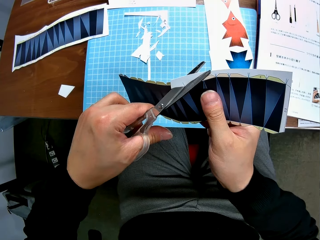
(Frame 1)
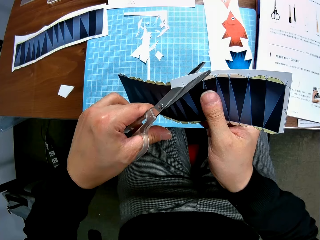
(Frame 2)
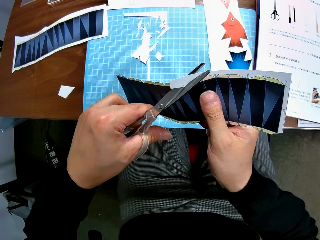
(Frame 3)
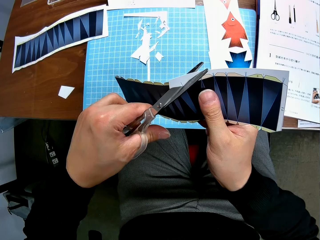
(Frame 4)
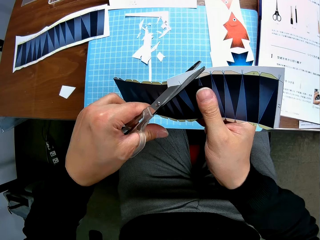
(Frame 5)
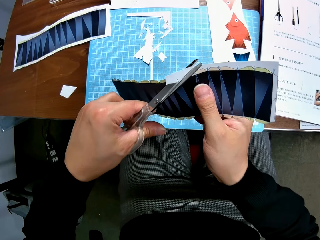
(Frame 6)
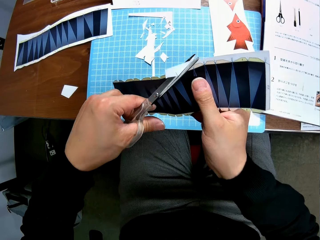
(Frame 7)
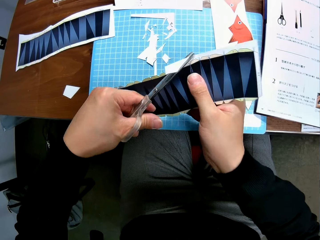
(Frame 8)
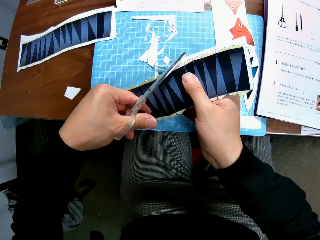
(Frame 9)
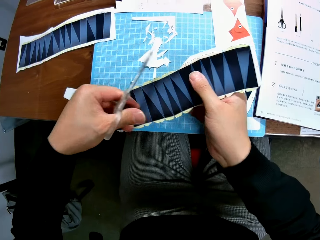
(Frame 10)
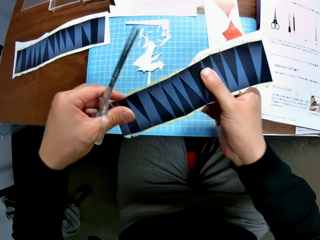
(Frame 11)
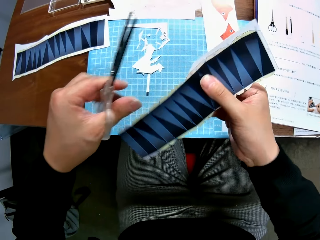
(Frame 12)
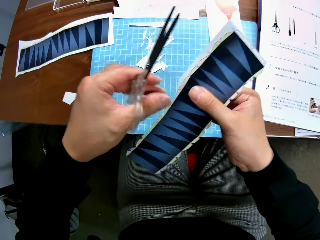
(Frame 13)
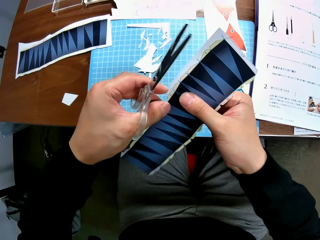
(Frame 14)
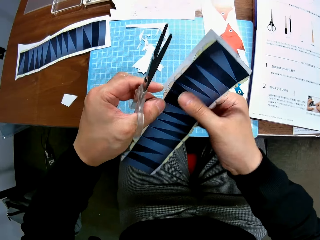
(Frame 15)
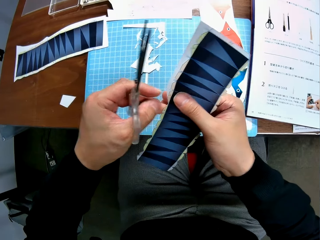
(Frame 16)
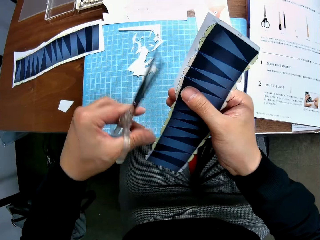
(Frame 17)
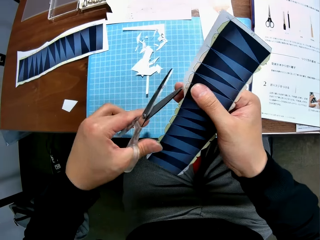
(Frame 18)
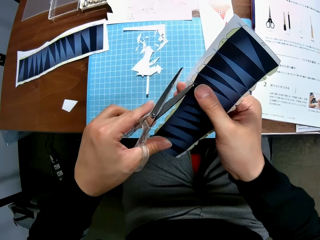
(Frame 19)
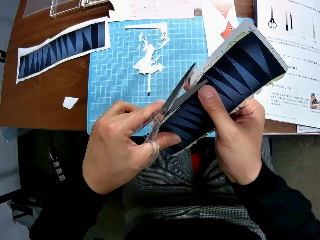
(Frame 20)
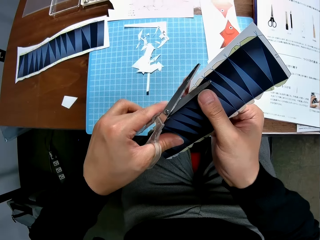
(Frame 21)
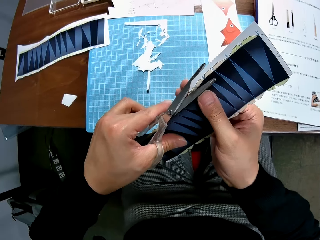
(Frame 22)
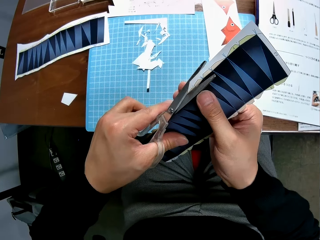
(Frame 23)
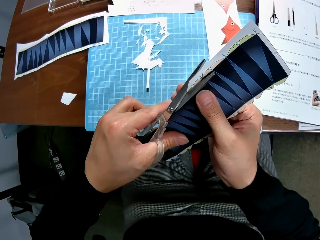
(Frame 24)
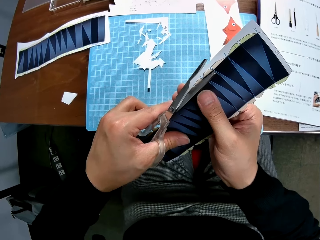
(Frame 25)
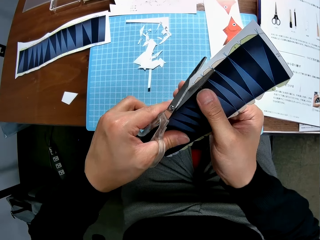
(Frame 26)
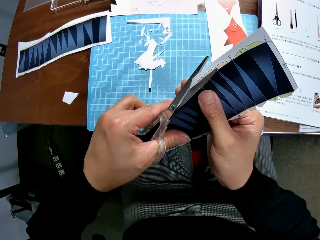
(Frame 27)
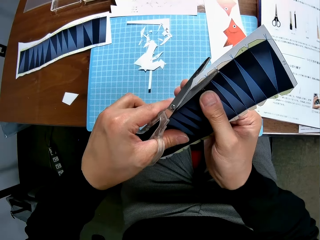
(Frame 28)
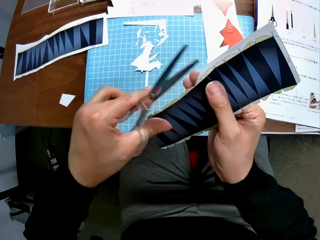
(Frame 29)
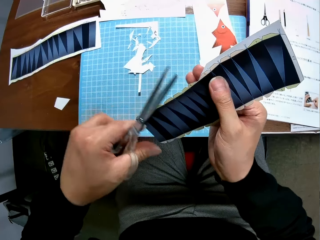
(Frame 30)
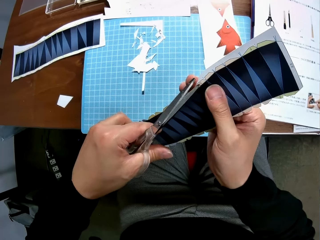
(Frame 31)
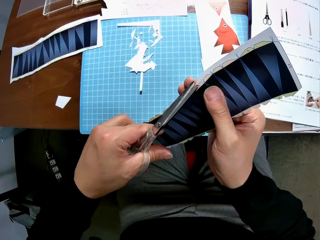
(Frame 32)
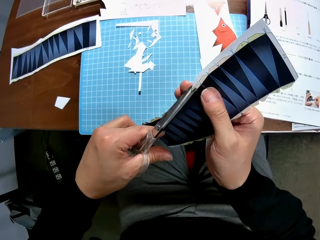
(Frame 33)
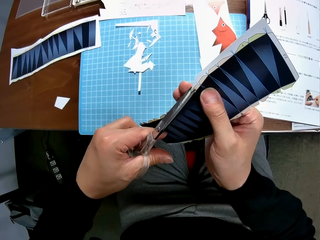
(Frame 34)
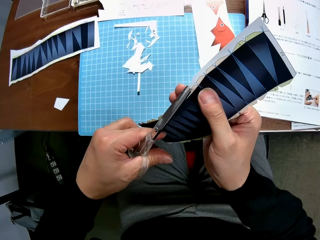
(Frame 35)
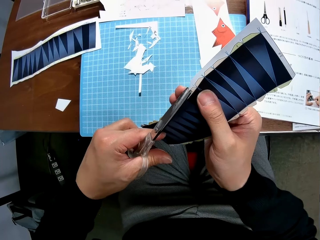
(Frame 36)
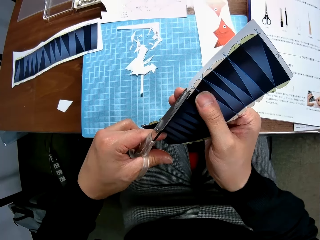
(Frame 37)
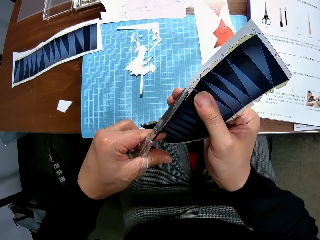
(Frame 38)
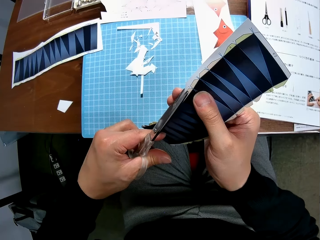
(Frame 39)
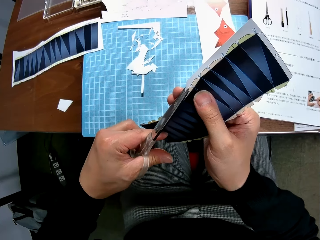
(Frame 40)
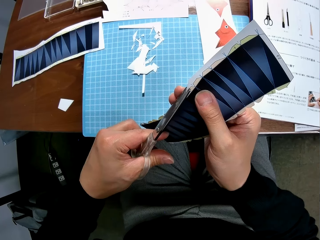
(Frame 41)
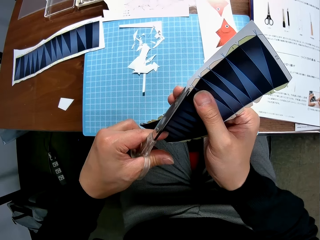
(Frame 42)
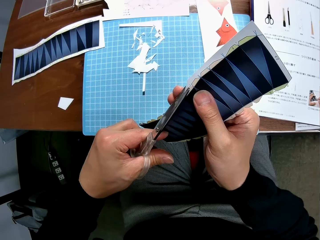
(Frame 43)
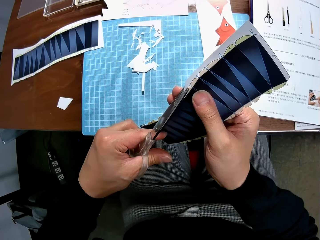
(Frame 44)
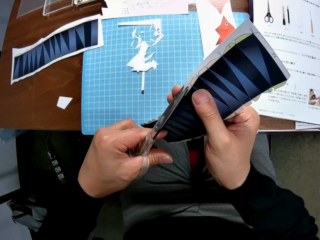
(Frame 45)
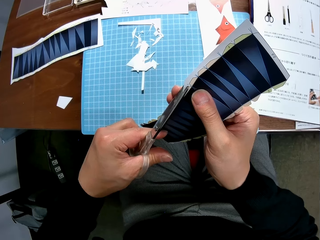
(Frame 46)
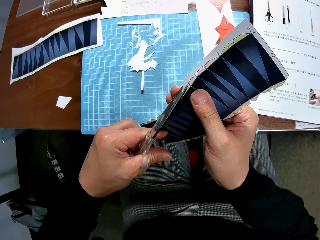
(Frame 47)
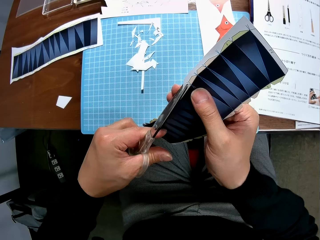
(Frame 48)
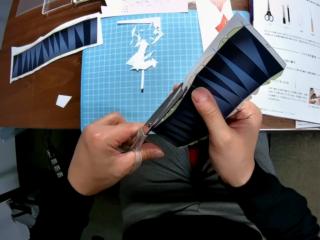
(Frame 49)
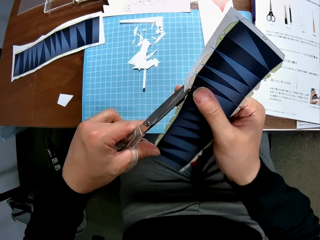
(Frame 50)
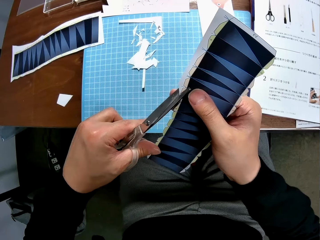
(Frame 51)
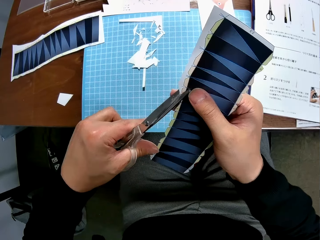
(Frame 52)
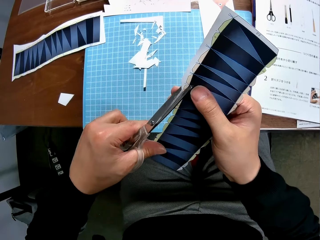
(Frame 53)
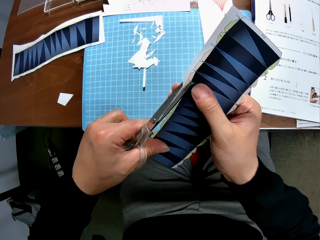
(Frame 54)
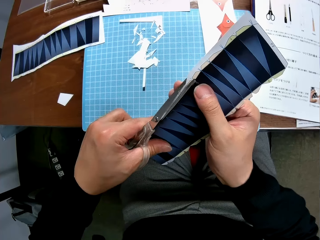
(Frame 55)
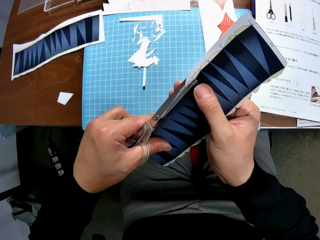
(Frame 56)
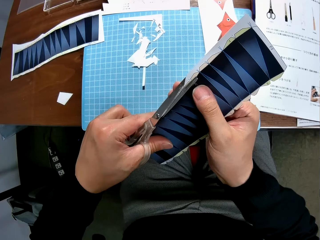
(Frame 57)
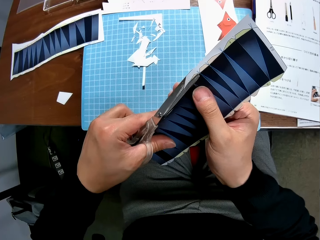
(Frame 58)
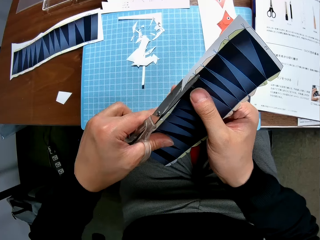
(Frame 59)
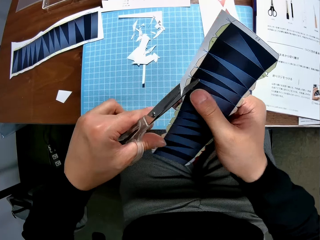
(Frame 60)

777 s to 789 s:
The camera wearer drops a small piece of paper on the table. They turn the paper over. They cut the paper with scissors.

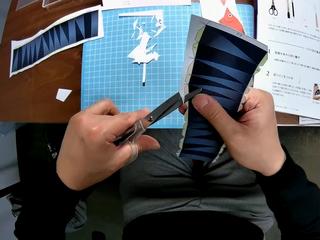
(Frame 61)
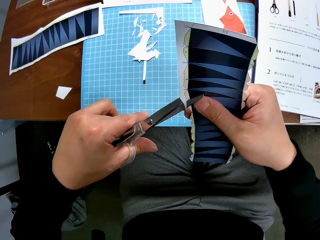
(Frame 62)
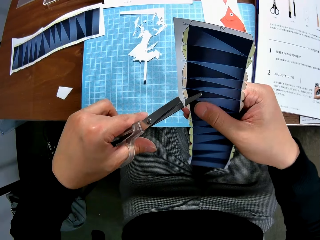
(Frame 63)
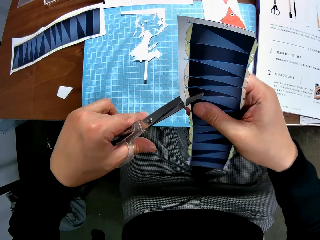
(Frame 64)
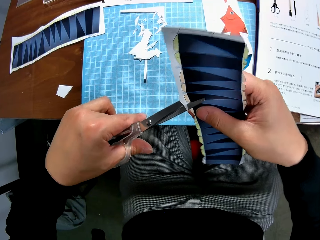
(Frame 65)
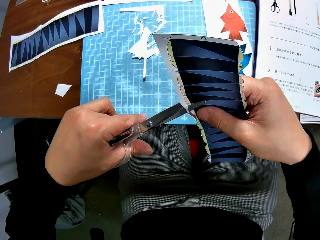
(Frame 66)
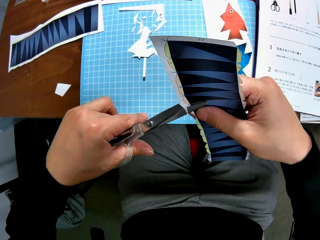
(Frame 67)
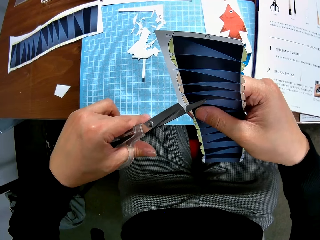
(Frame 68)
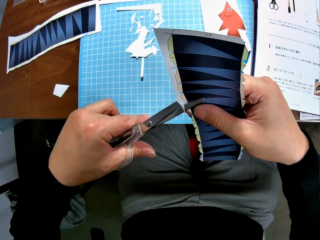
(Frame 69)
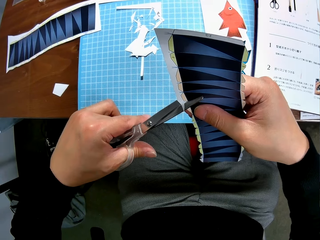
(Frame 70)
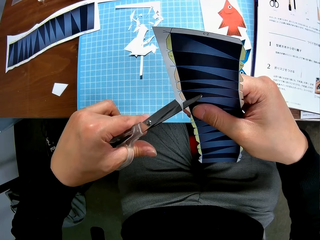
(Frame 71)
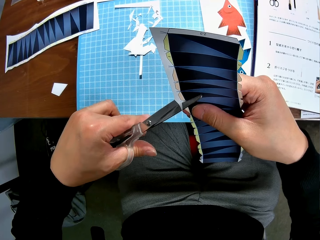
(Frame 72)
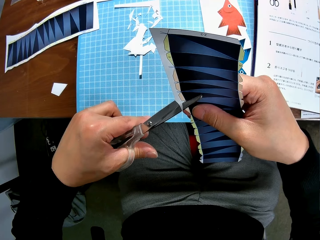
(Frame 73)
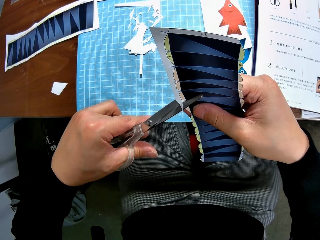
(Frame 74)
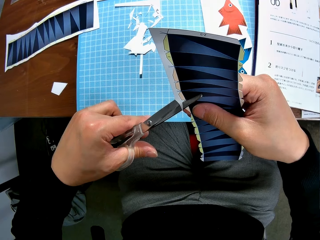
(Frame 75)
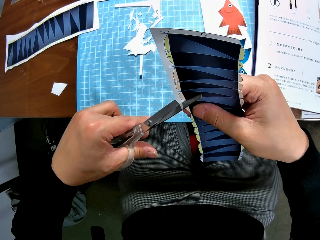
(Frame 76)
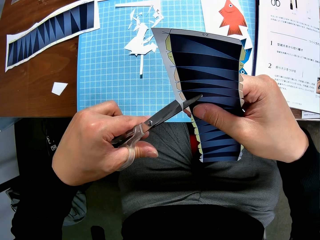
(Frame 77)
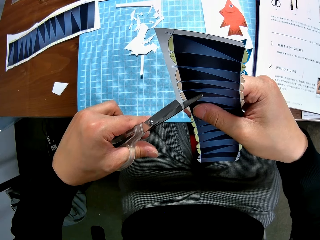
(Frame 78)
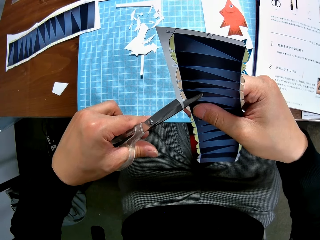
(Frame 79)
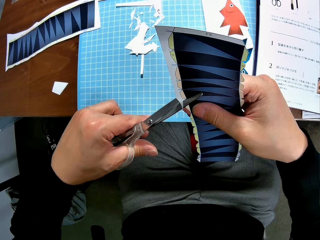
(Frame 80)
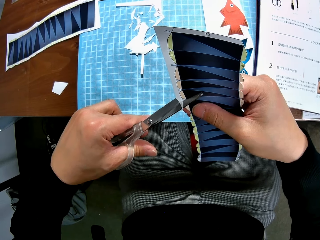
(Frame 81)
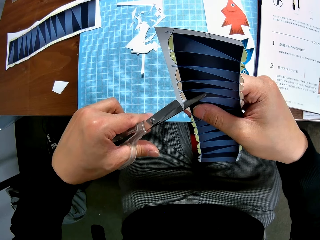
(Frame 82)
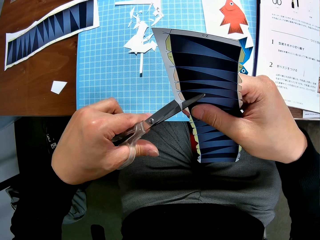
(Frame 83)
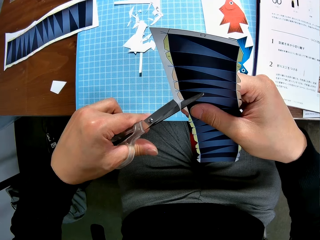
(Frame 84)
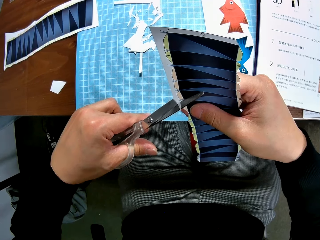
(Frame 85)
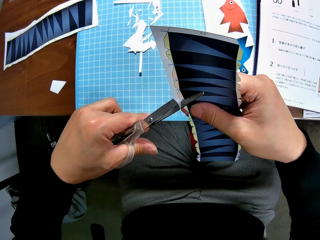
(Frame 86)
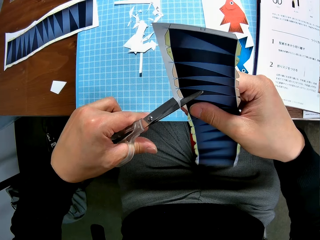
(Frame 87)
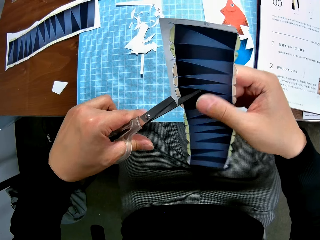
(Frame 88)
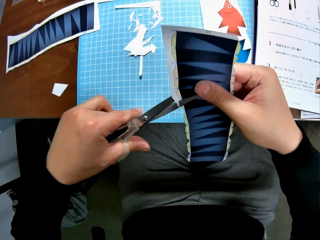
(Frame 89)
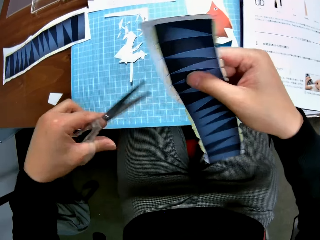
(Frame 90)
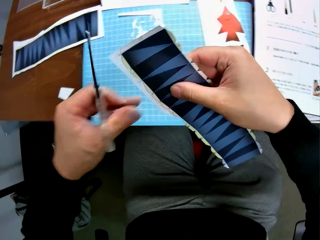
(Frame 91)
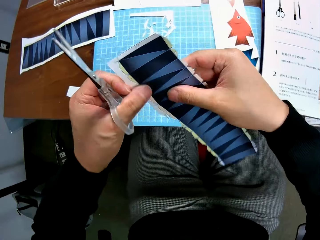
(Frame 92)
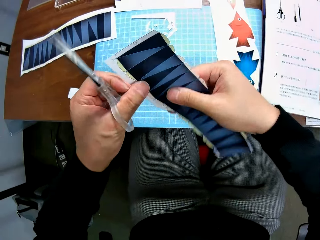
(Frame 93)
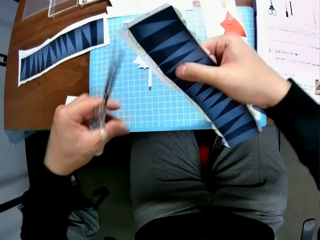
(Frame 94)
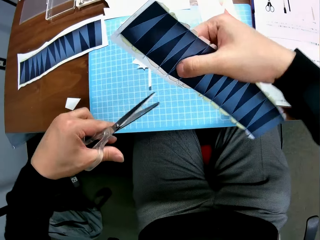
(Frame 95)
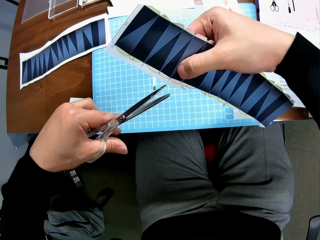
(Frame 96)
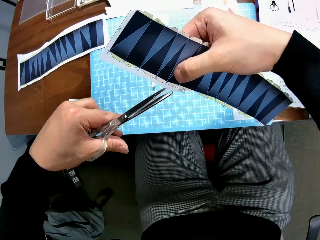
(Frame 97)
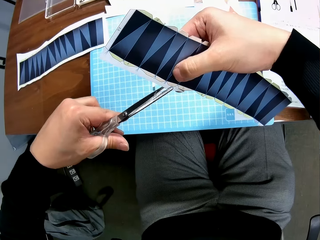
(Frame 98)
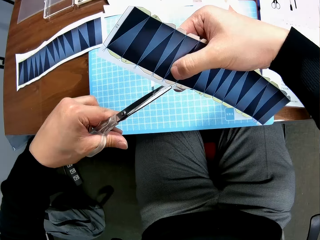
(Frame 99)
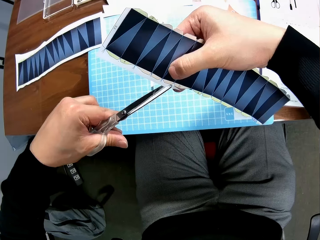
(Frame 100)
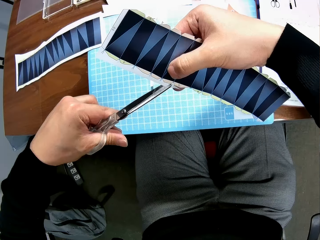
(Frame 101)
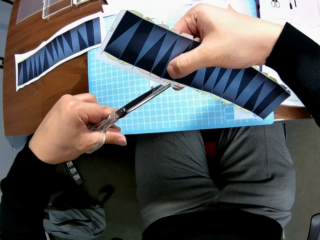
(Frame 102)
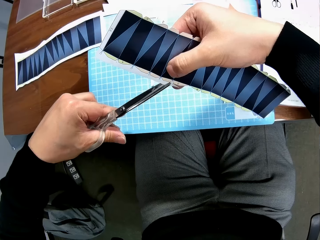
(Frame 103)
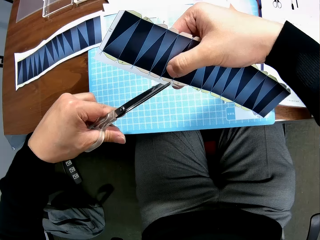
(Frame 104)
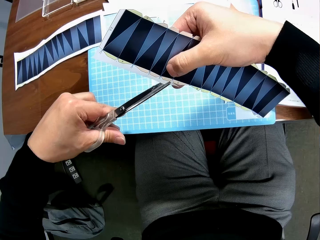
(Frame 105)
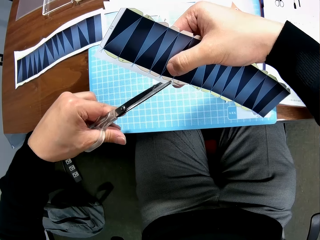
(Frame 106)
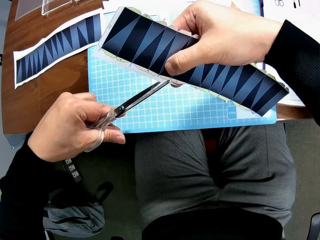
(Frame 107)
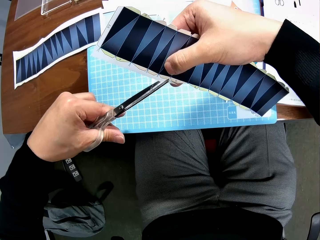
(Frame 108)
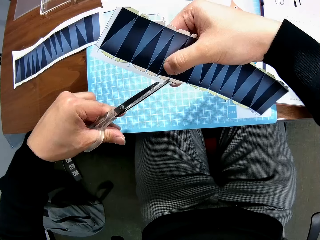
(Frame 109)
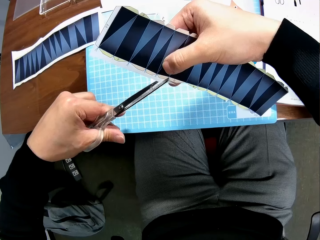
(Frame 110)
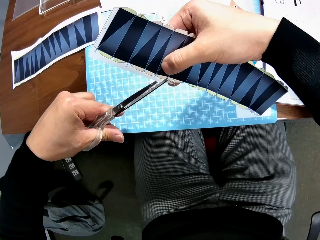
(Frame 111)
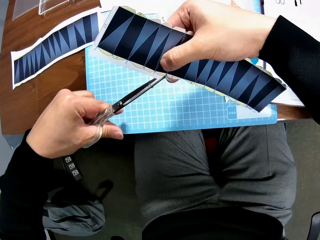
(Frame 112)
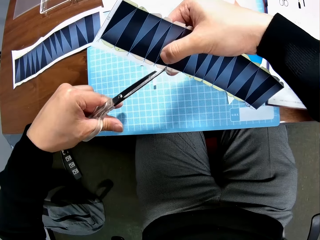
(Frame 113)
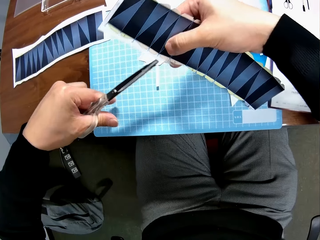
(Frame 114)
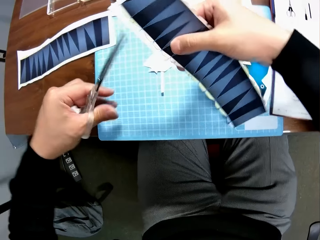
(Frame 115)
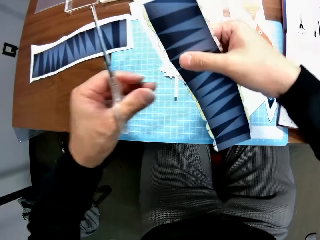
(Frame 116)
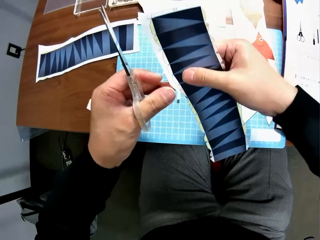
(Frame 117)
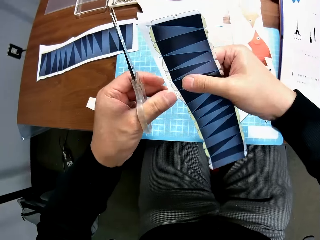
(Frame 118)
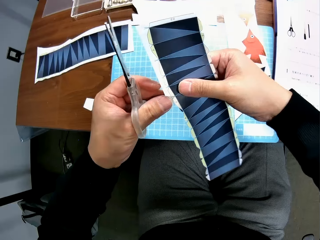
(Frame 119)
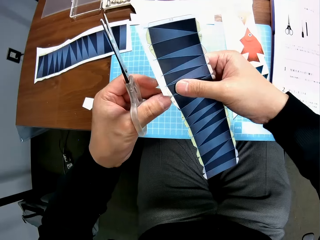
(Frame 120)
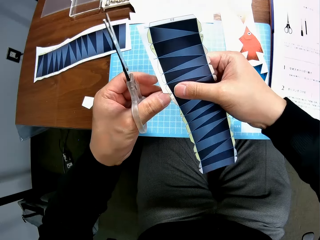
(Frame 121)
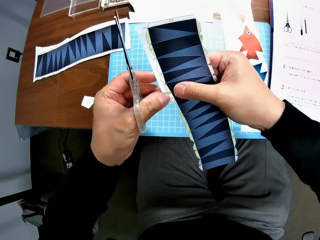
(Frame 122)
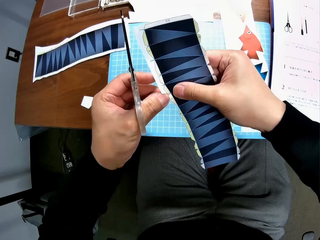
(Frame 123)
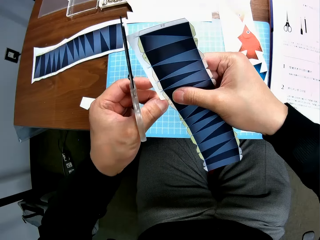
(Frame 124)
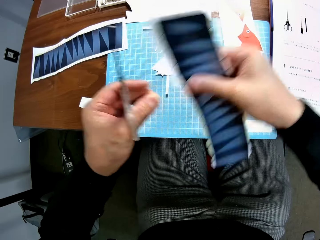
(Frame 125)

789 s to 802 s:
The camera wearer turns the paper over. They remove another cut piece from the paper stock.
